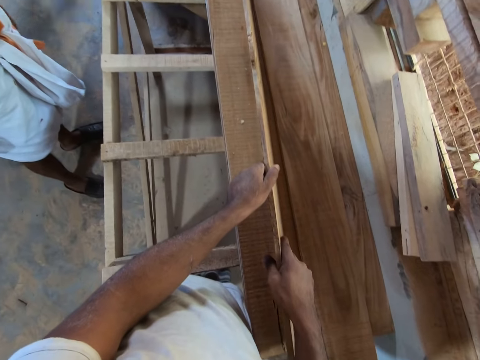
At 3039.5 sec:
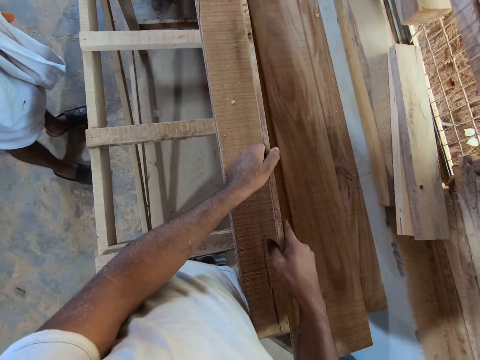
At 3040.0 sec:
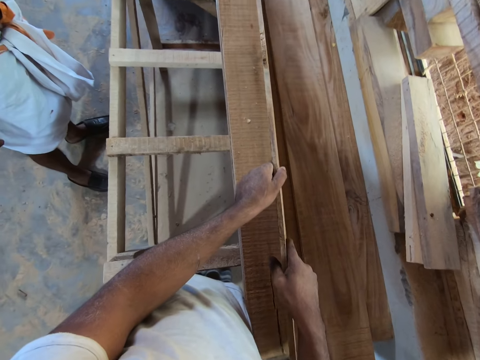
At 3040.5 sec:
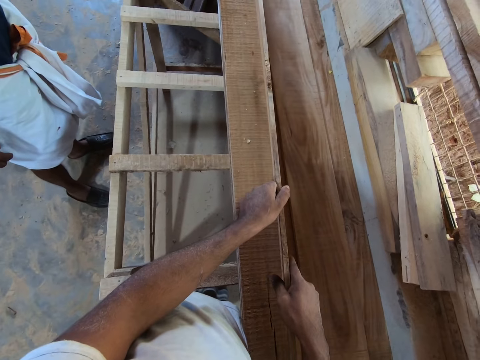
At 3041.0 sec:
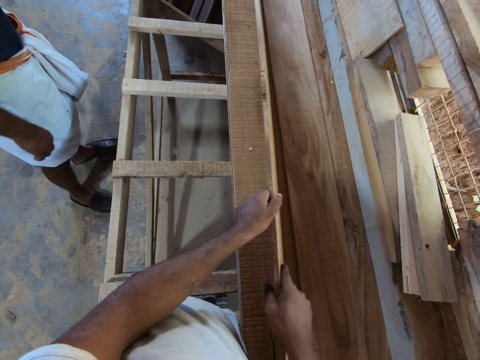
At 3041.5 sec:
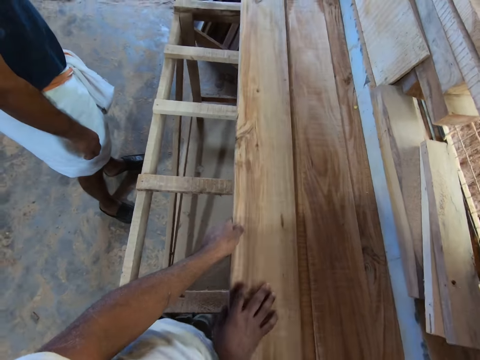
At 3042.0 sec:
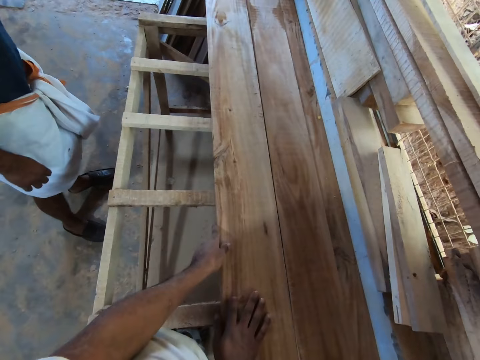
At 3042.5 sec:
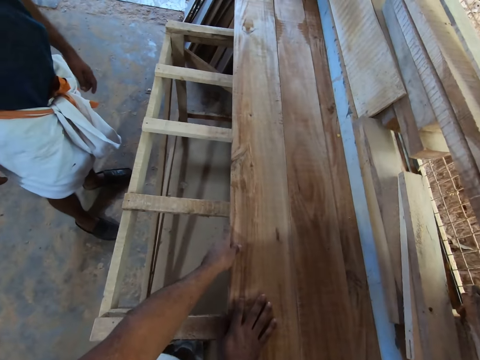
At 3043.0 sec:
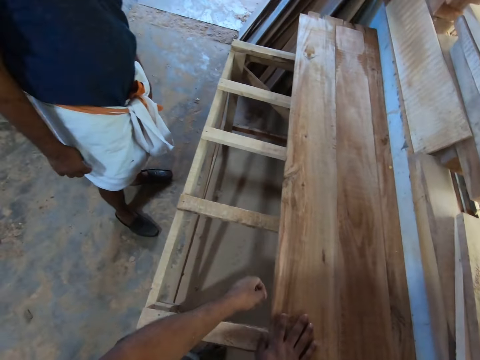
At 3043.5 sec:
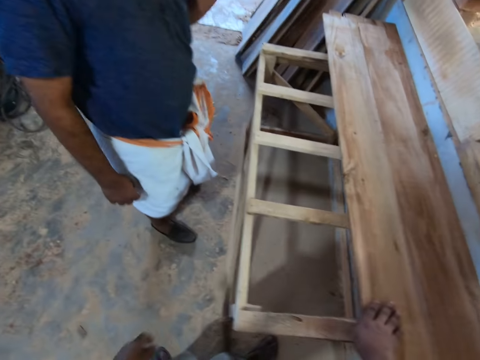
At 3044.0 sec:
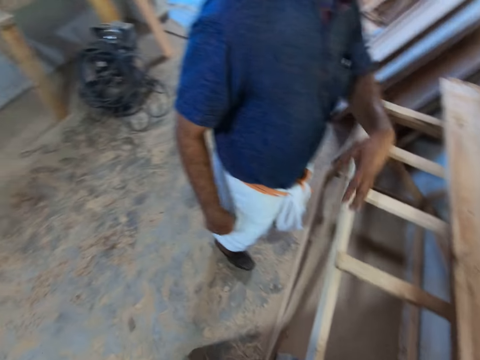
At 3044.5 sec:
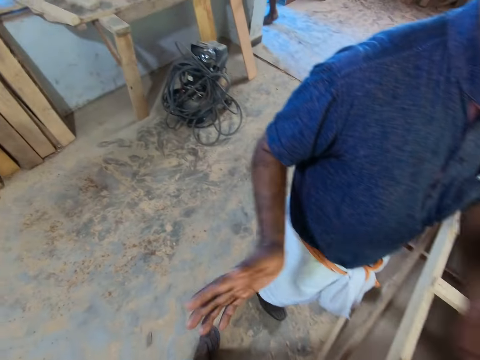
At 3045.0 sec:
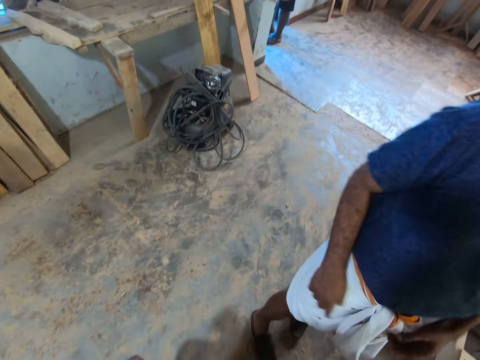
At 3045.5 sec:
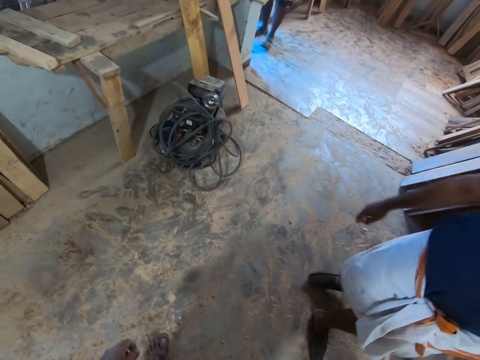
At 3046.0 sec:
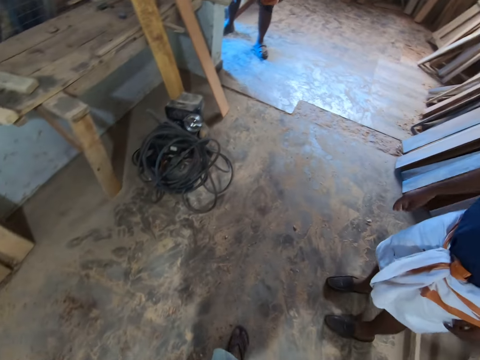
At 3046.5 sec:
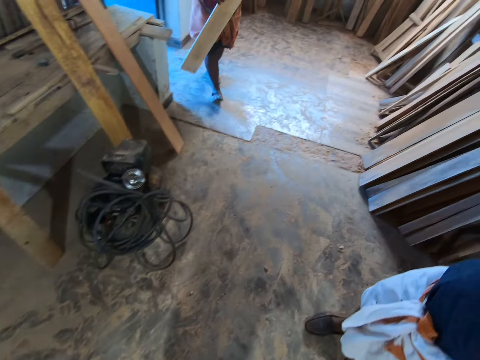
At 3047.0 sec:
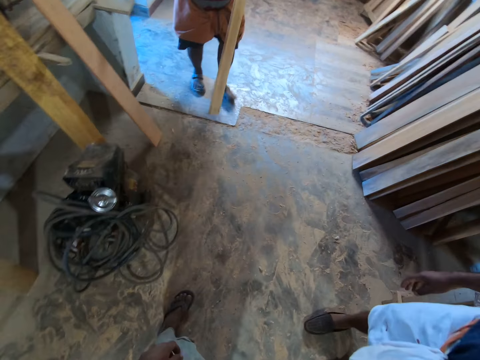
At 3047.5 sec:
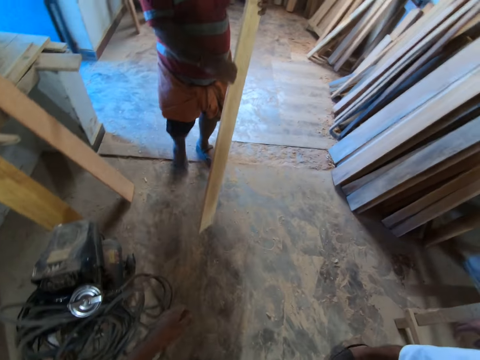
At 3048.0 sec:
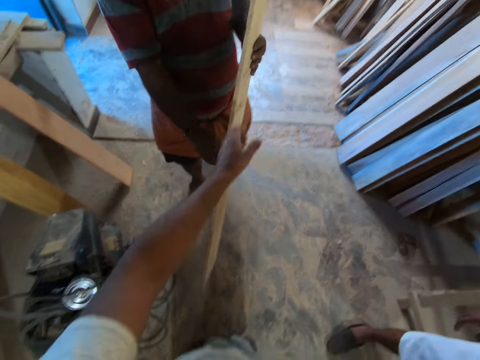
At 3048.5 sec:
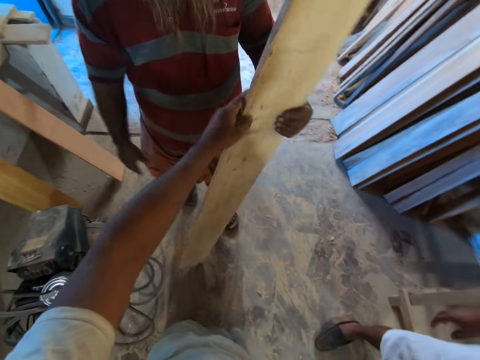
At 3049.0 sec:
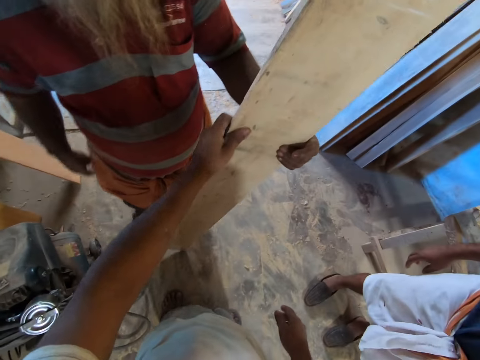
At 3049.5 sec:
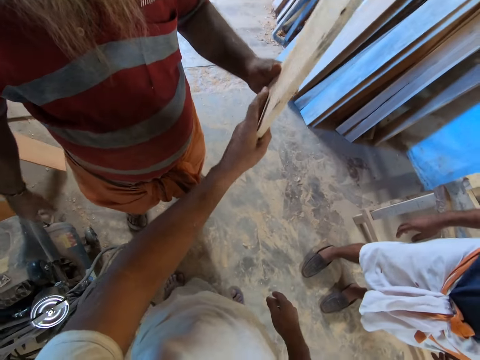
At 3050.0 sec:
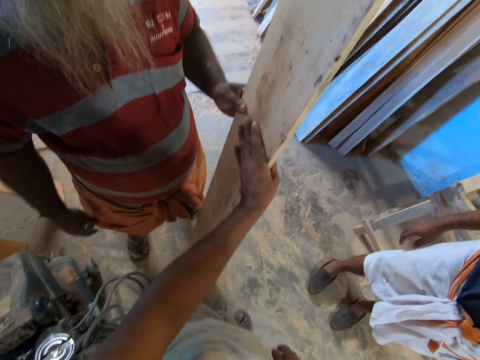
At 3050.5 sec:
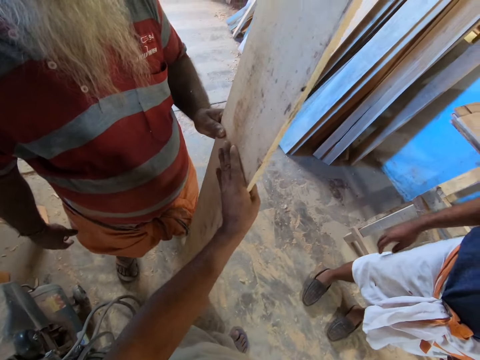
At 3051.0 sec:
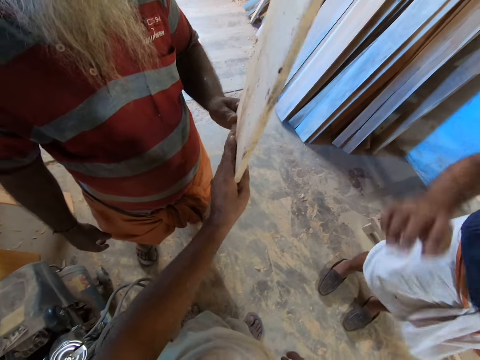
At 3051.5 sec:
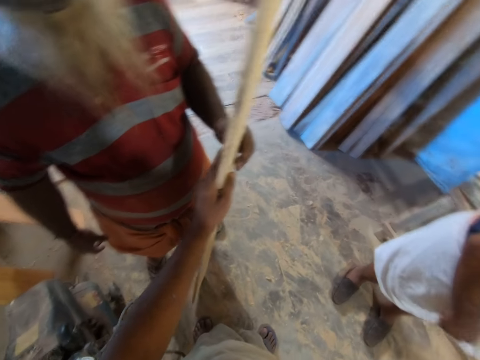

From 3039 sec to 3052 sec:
The camera wearer drops the wood on the stand with both hands. He interacts with a man in the workshop. Another man walks towards the camera wearer and the first man with a wood in both hands. The other man carries the wood frame and places the wood on the floor with his left hand. The camera wearer touches the wood in the other man's left hand with his left hand. He takes the wood frame. He interacts with the first man and the other man. He adjusts the wood with his left hand.

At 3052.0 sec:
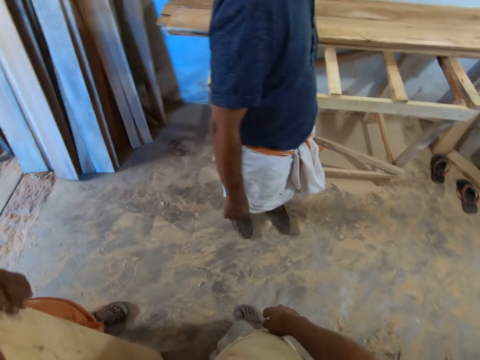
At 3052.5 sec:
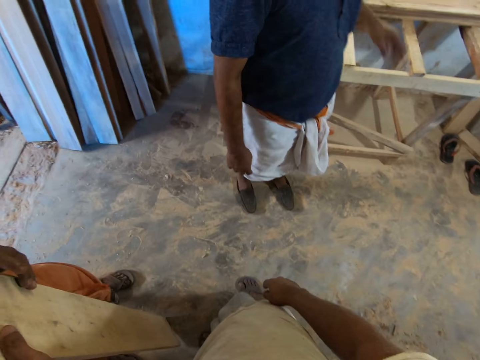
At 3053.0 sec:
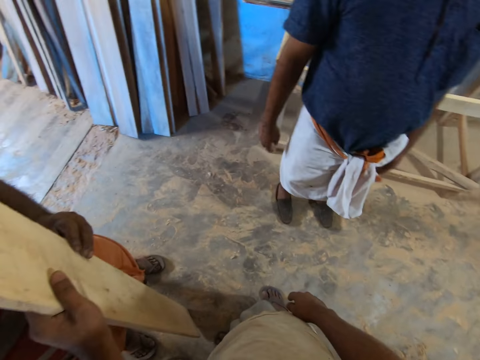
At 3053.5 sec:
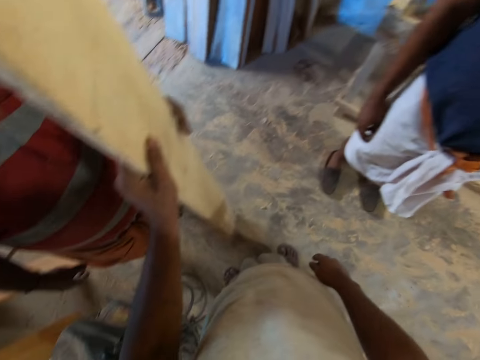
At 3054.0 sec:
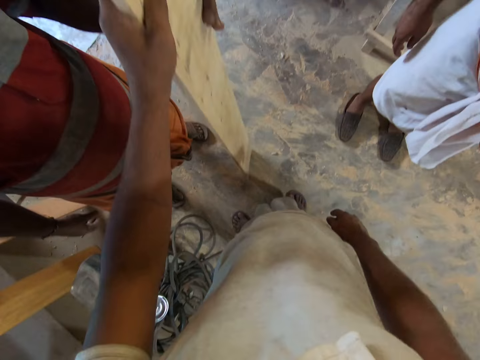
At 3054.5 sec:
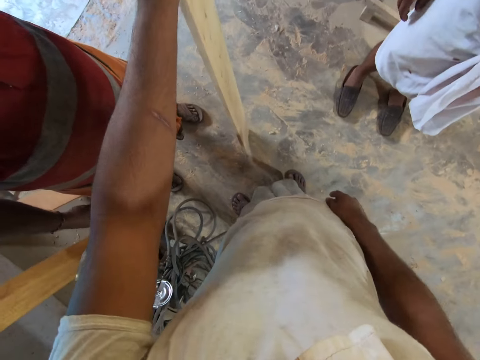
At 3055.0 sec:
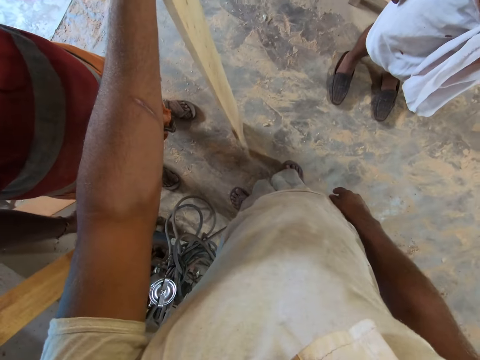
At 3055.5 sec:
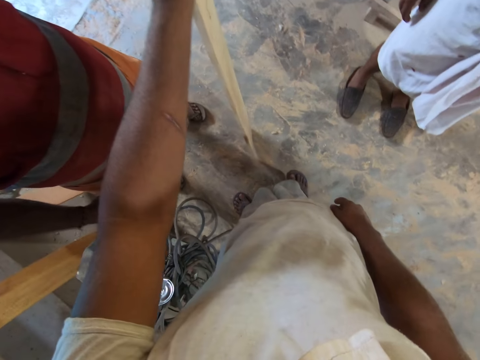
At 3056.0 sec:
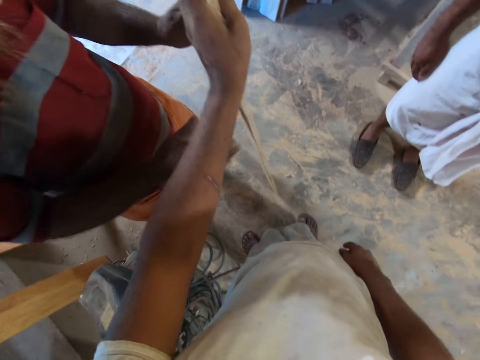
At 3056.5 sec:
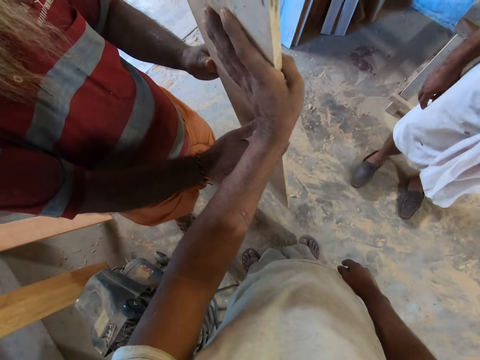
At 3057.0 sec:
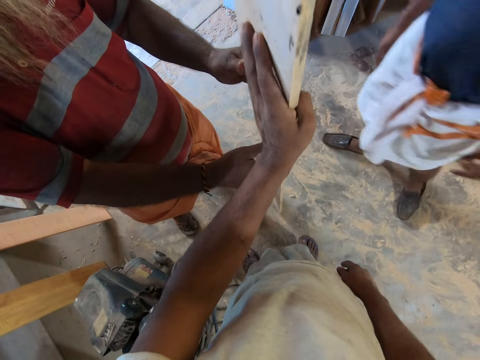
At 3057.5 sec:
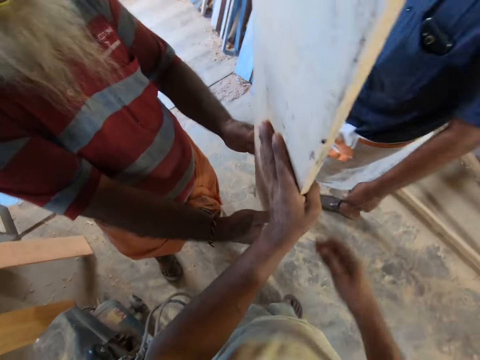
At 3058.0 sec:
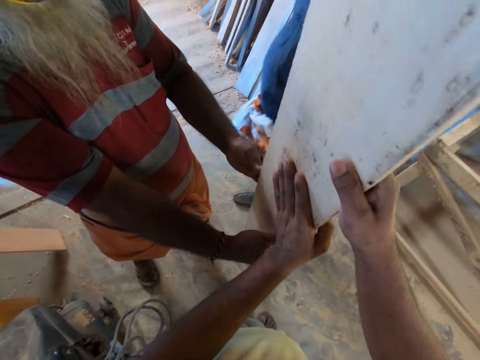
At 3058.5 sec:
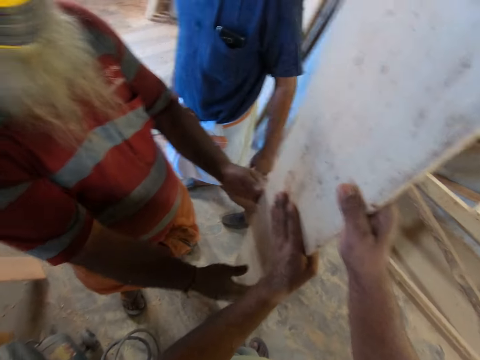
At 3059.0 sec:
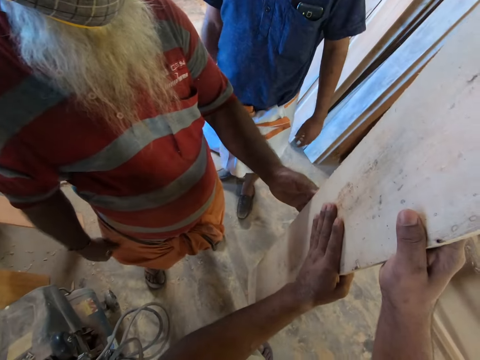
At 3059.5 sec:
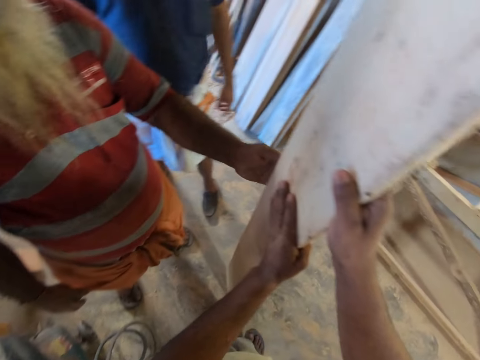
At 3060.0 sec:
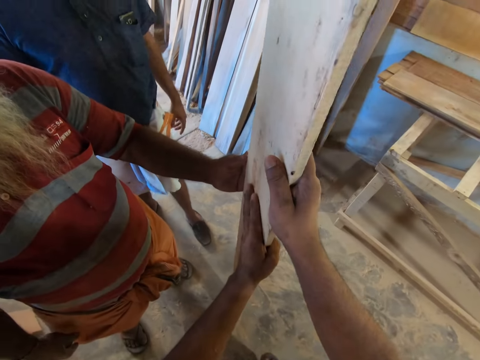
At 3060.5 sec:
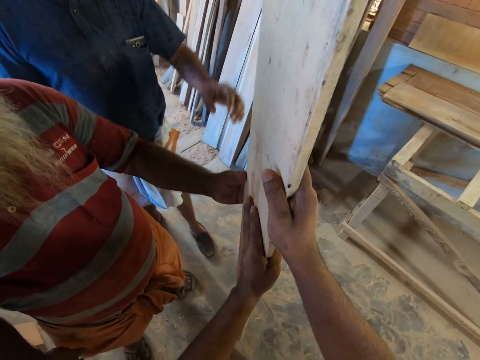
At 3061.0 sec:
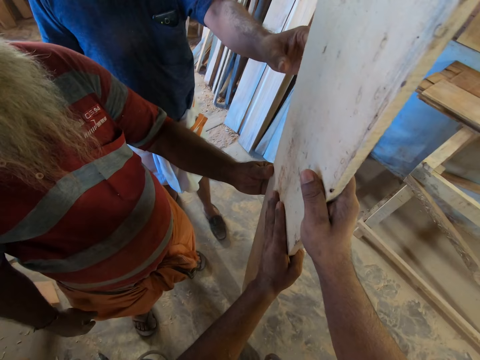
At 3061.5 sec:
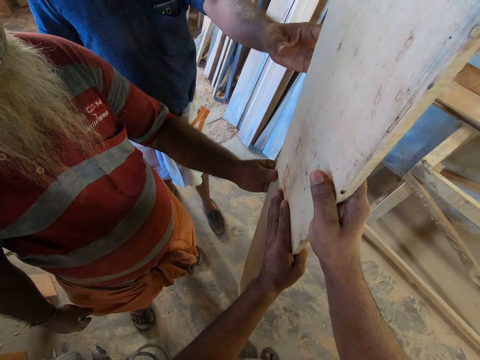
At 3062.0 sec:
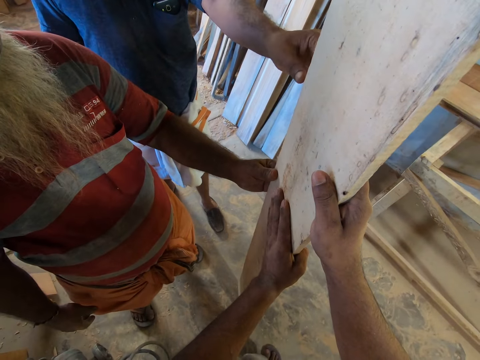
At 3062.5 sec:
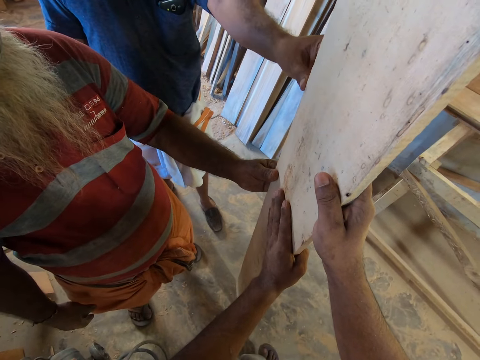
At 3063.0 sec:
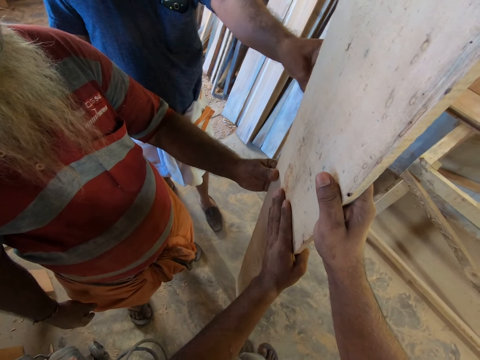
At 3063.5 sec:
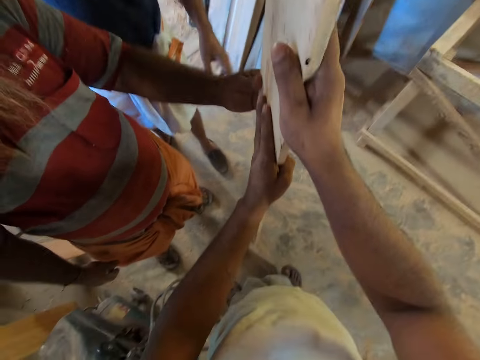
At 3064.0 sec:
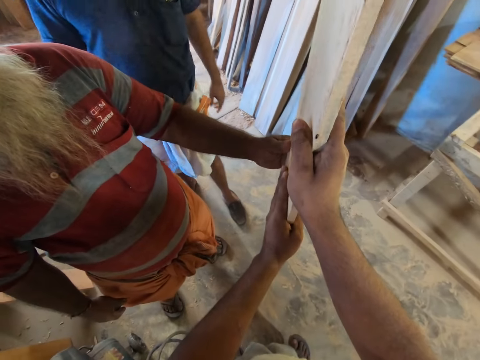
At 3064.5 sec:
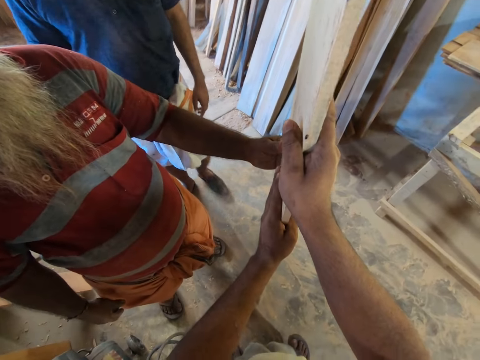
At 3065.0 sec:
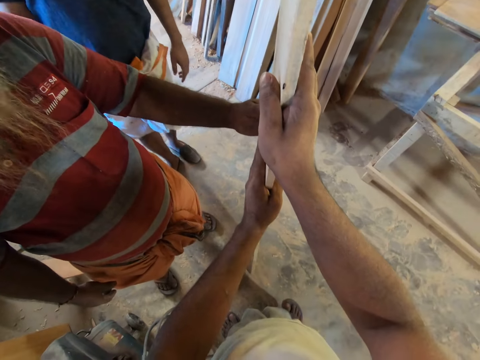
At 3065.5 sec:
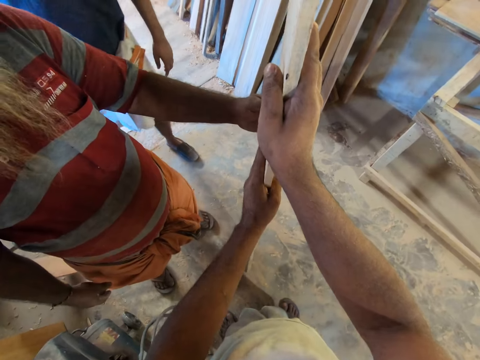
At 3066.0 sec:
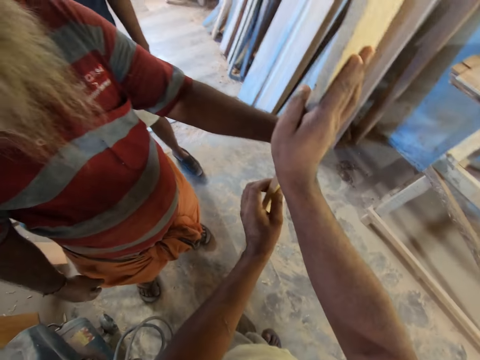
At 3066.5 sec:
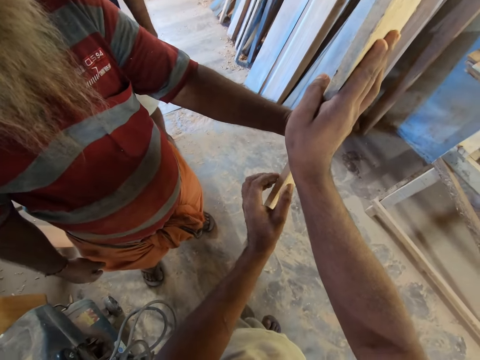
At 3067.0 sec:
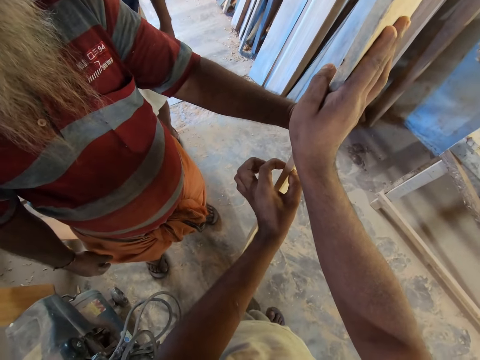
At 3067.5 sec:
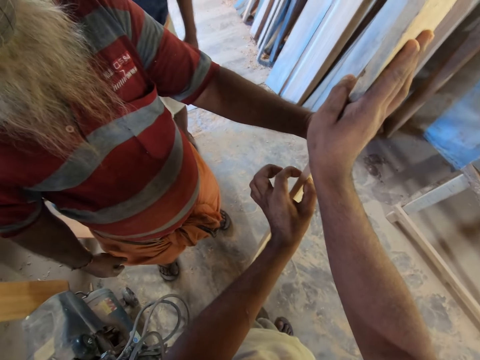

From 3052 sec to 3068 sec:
The camera wearer and a man dialogue with another man. A third man holds the wood with both hands. The camera wearer holds the wood with both hands. The third man holds the wood with his left hand. A fourth man touches the wood with his left hand. The camera wearer takes the wood frame. He moves his left hand on the wood in the third man's left hand.
